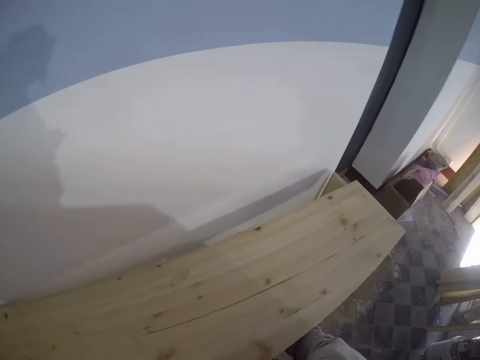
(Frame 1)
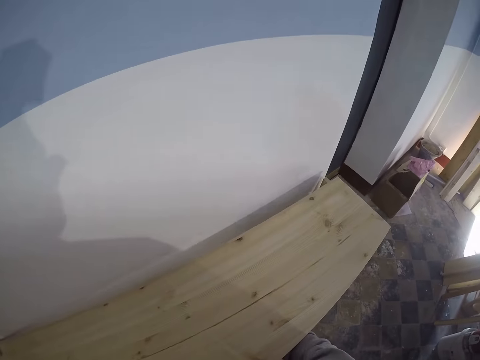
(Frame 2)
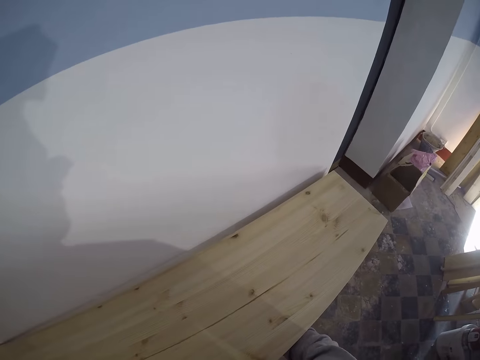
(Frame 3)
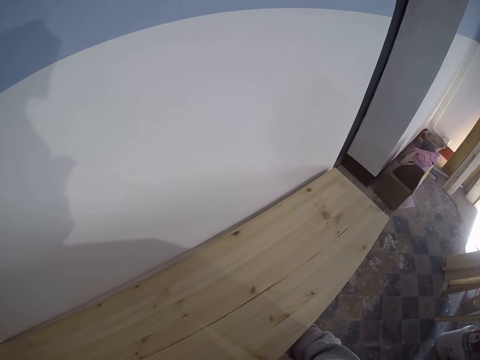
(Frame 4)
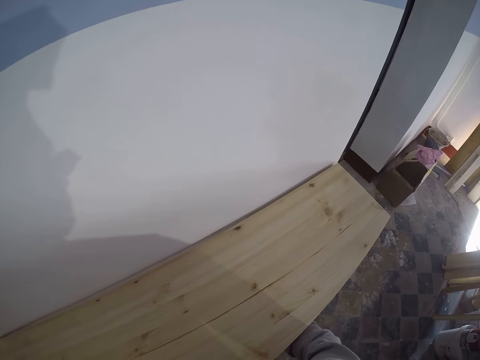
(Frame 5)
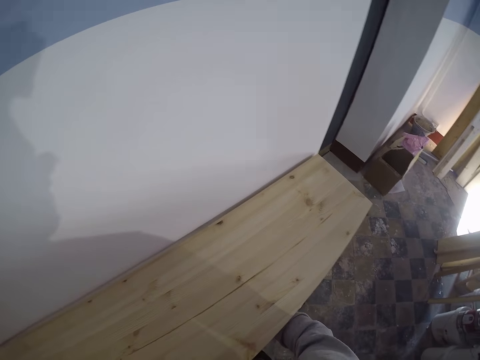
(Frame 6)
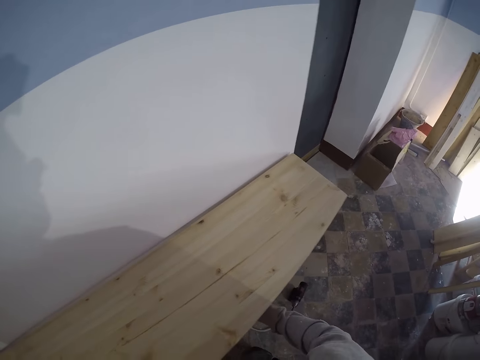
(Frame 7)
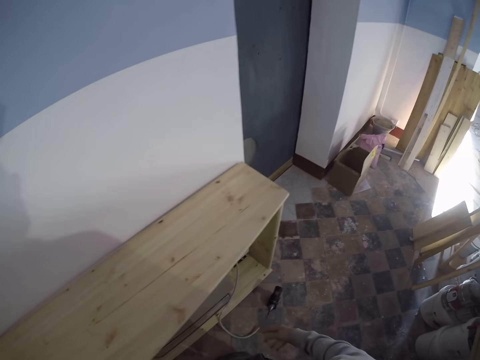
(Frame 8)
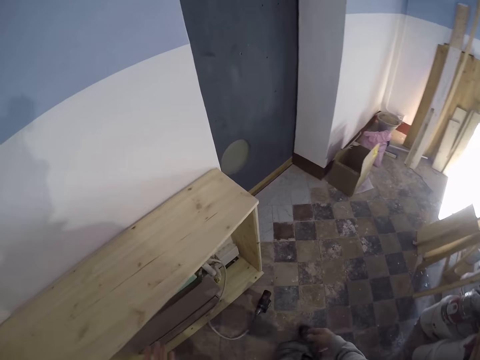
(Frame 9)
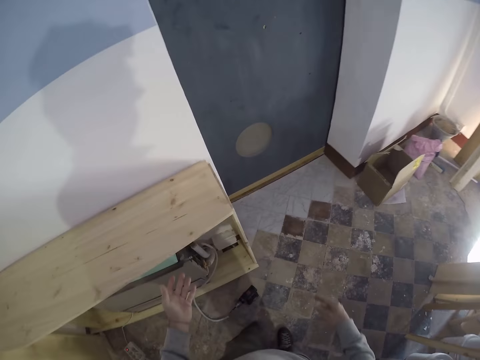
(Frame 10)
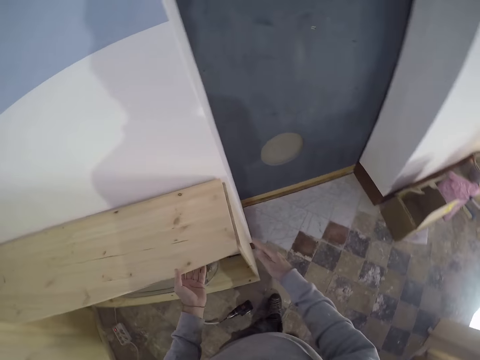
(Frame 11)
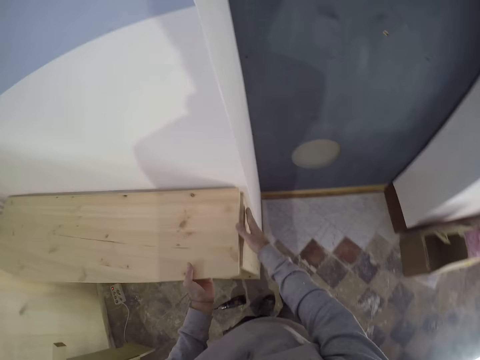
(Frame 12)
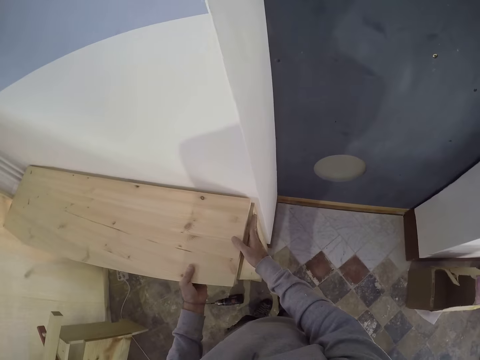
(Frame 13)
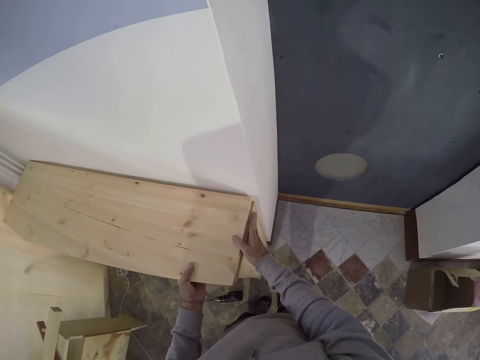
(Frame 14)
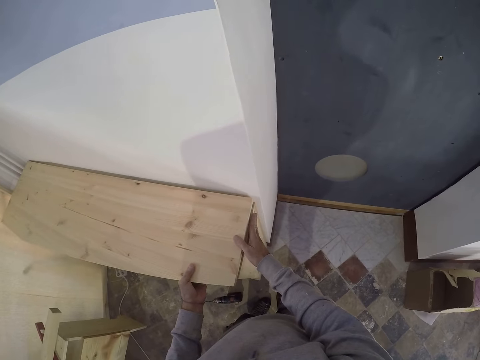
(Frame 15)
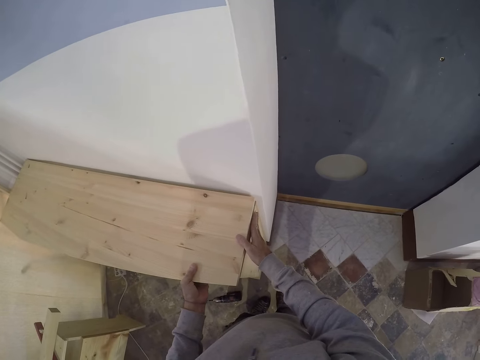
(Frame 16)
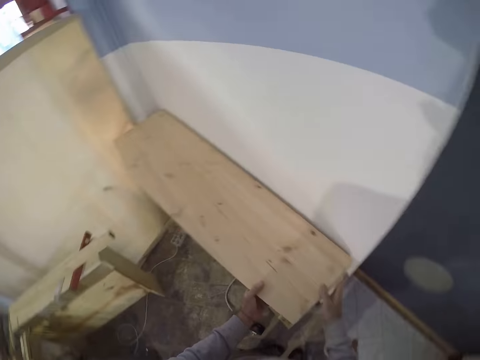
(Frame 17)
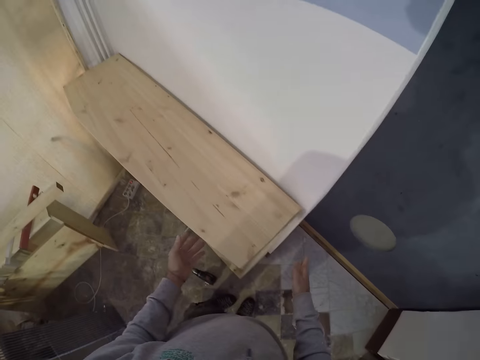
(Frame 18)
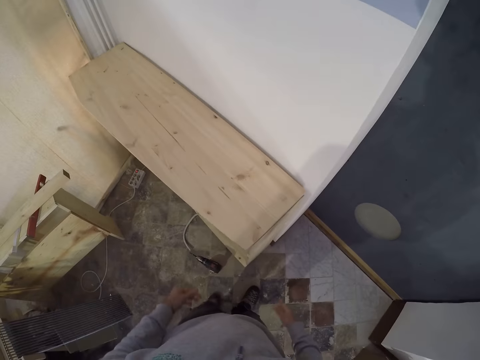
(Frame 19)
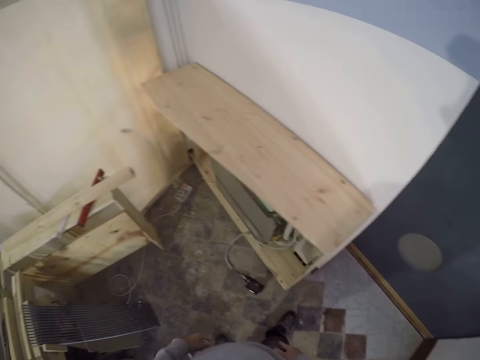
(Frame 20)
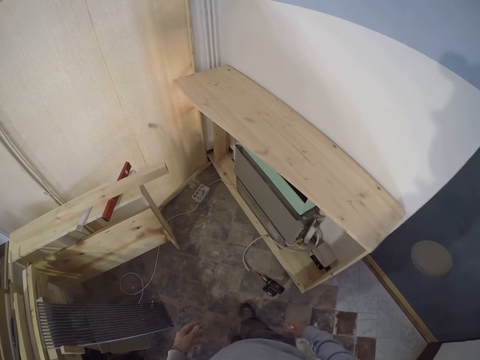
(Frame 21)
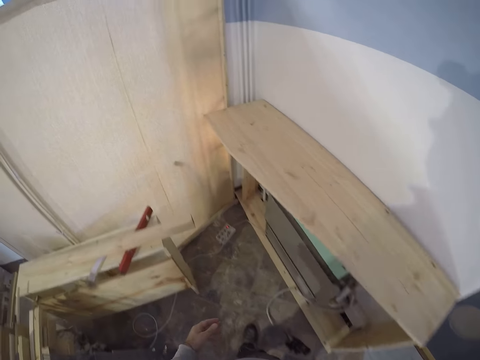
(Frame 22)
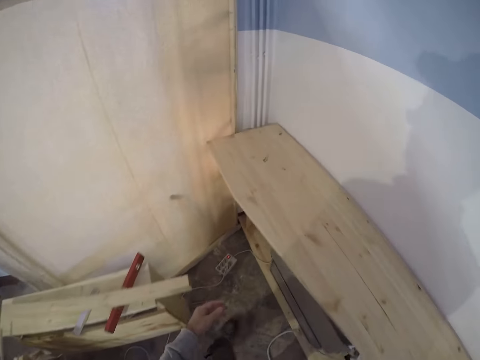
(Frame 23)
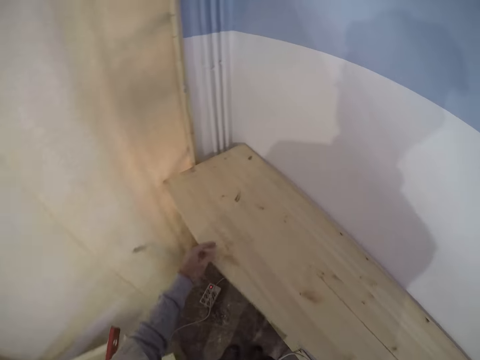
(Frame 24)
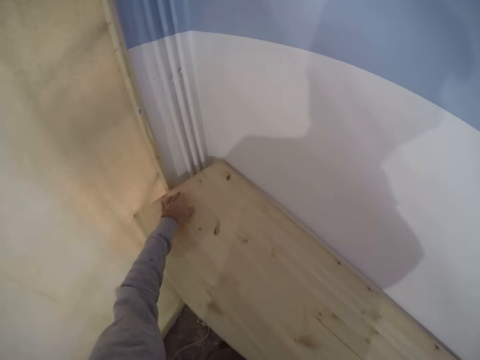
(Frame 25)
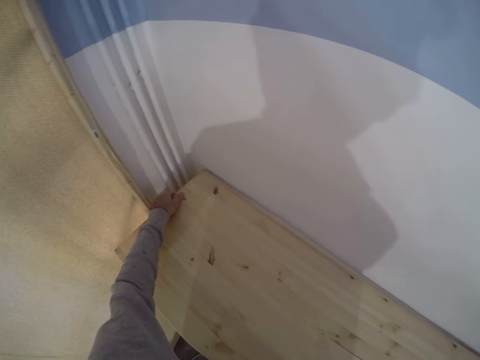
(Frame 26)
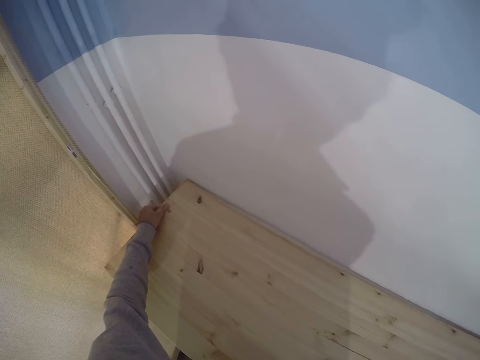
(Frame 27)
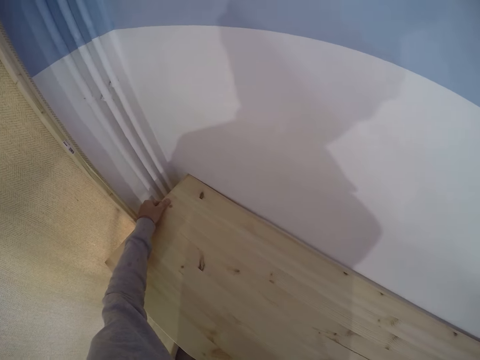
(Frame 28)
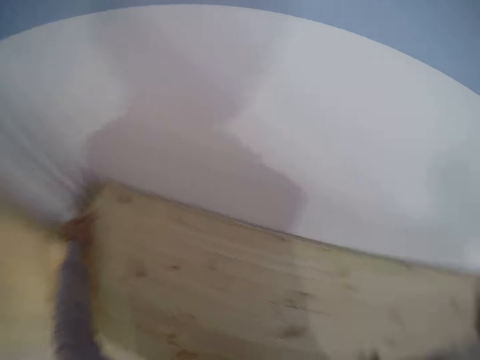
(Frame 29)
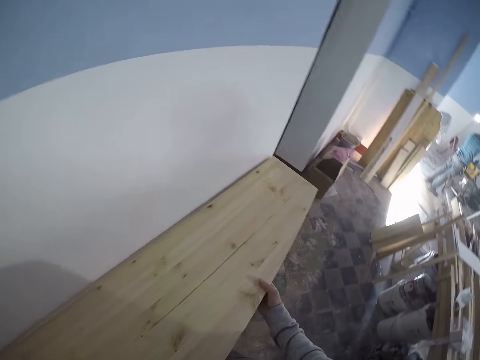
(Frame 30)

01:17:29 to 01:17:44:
The camera wearer aligns the board near a wall. They adjust the wood on the shelf stand with both hands. They remove a hand from the board. They walk around. They adjust the wood on the shelf stand with both hands again.

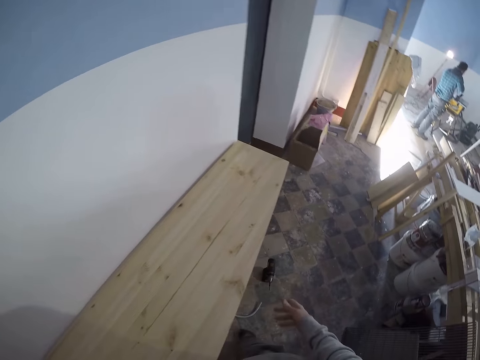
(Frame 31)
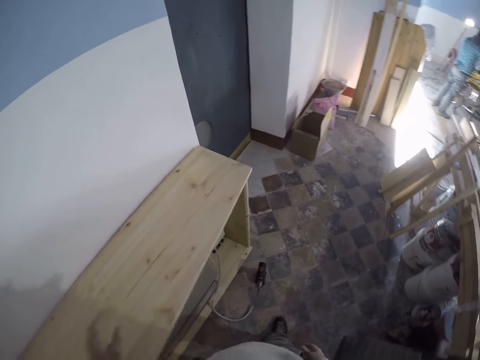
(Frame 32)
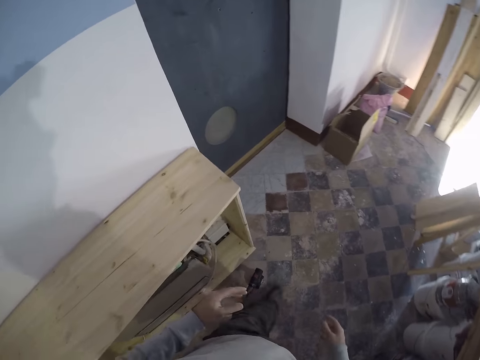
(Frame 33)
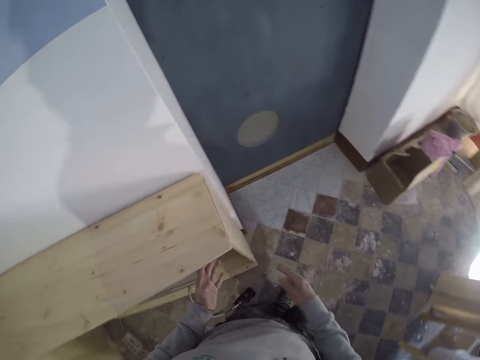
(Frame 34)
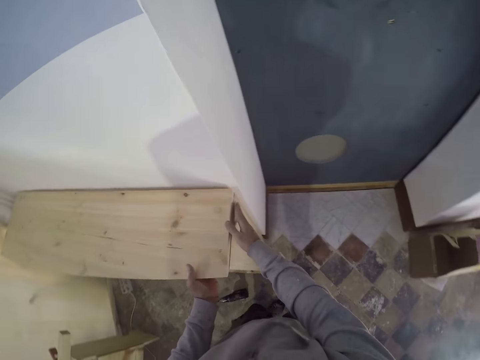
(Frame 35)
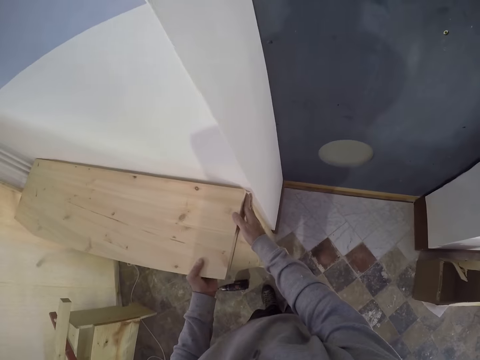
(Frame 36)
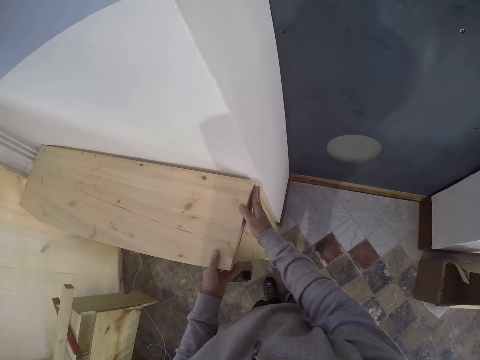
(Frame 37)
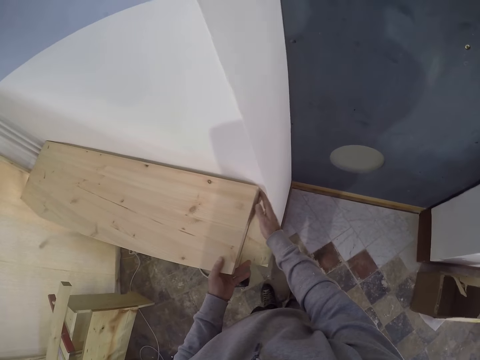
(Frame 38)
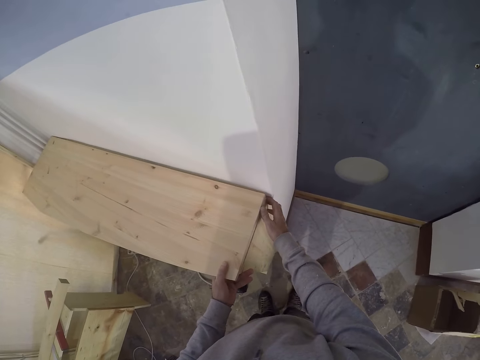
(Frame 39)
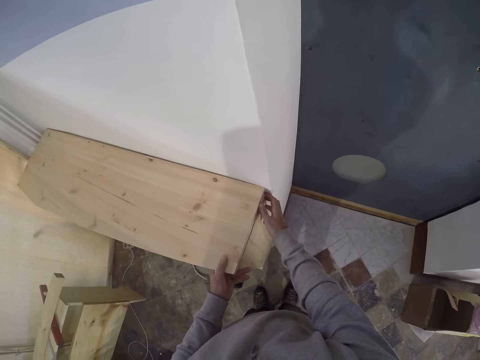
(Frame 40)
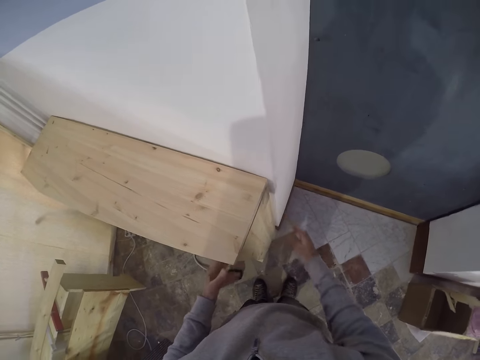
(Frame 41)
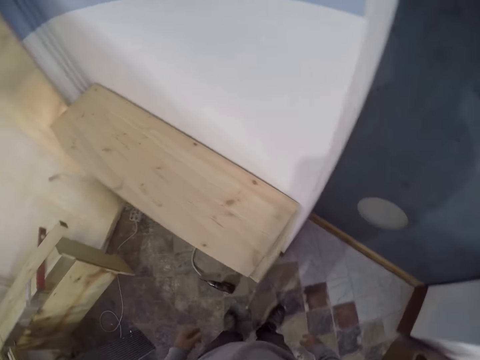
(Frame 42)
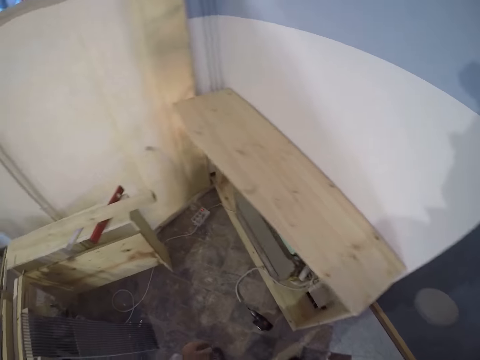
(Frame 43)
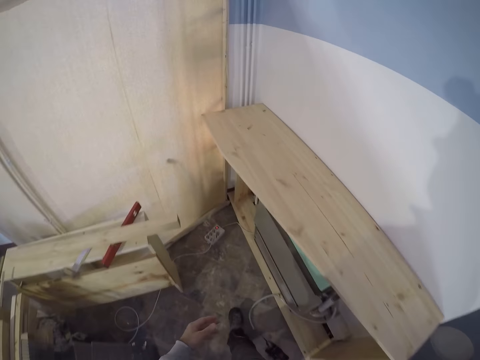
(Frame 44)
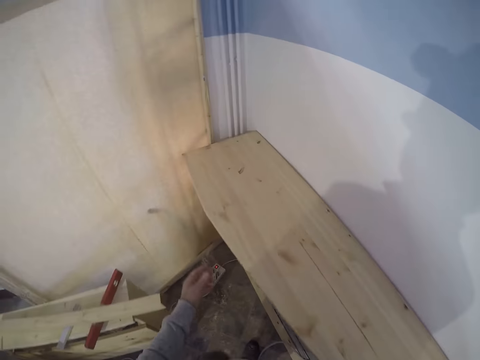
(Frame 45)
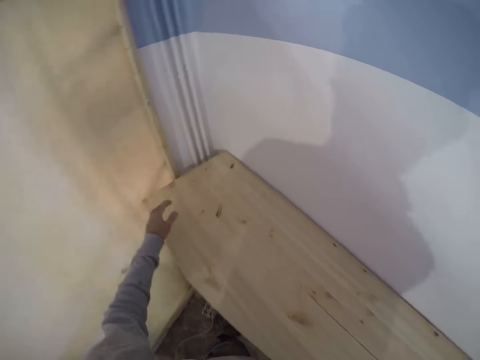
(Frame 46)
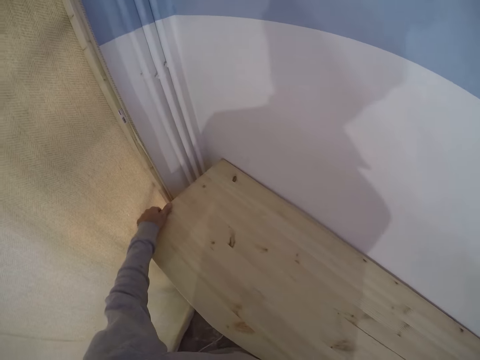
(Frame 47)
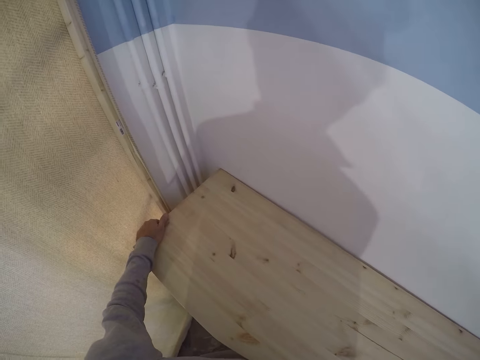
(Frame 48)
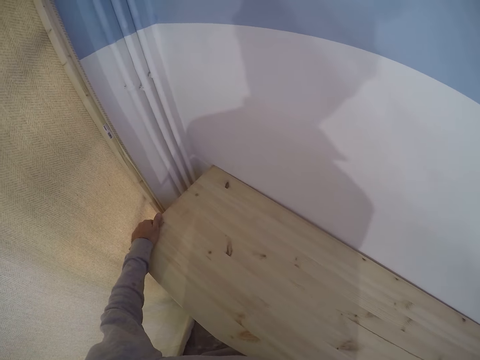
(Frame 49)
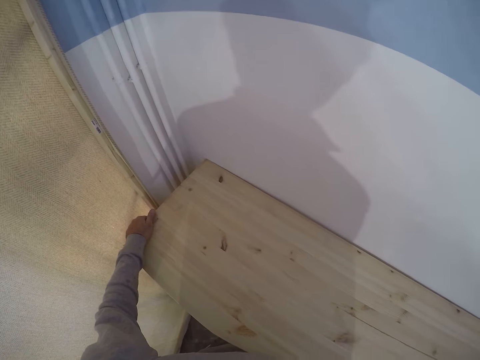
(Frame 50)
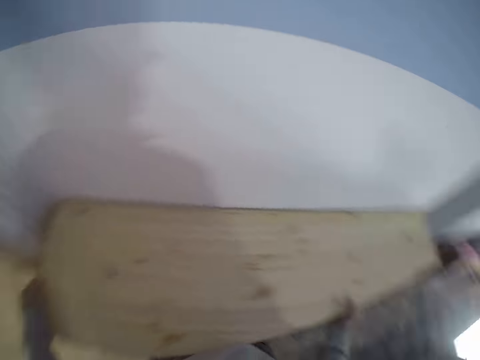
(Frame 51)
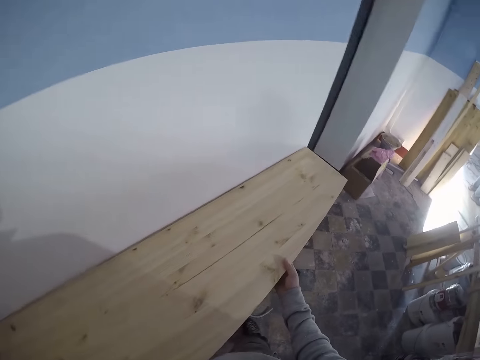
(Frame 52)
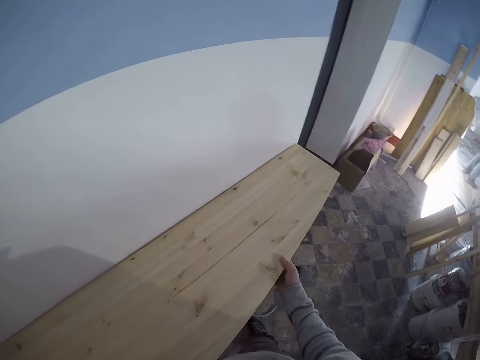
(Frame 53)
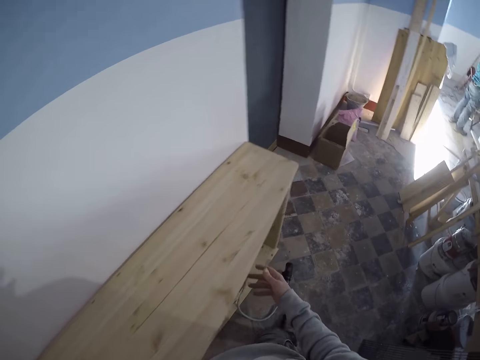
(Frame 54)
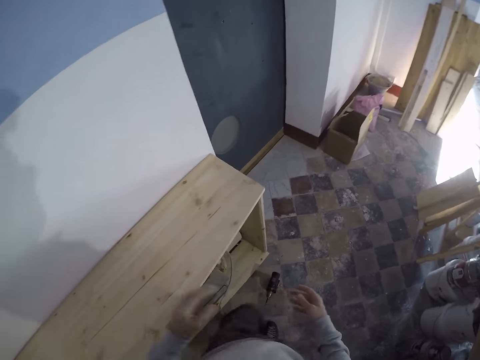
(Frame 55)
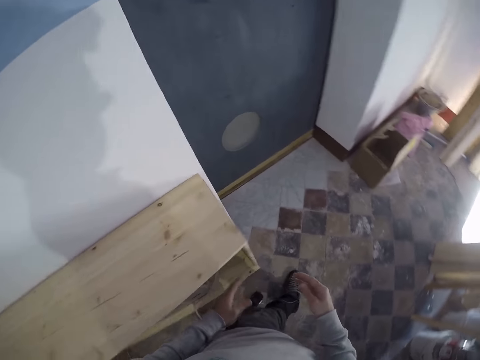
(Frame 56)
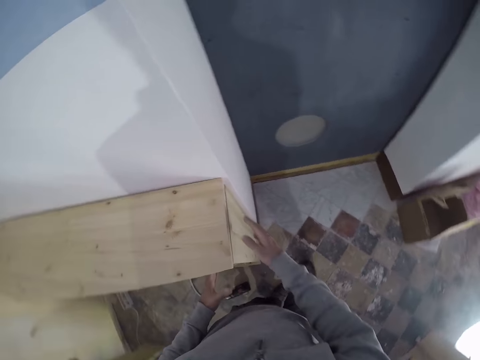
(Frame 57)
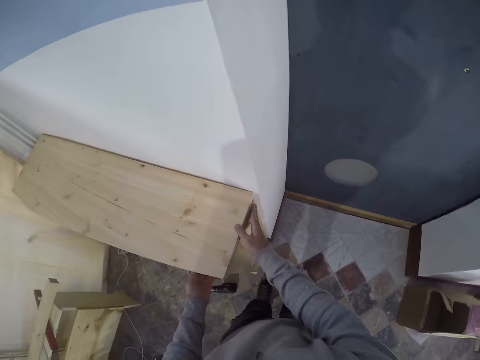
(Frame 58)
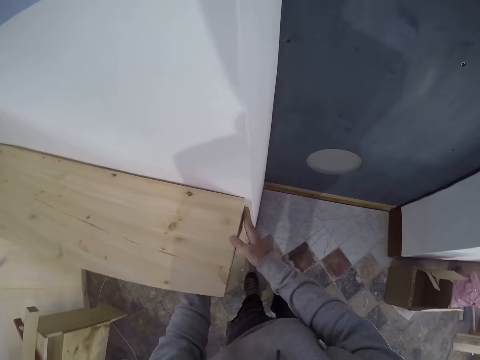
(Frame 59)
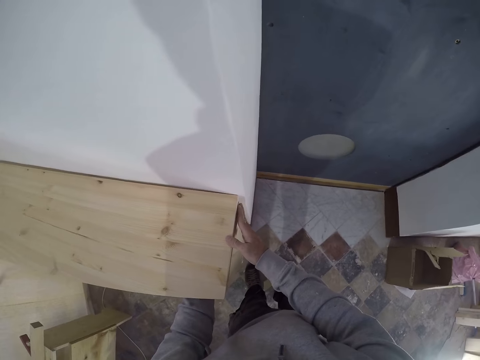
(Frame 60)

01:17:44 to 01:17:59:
The camera wearer removes their hands from the board. They adjust the wood on the shelf stand with both hands. They remove their hands from the board. They walk around. They adjust the wood on the shelf stand with both hands again. They remove their hands from the board. They adjust the wood on the shelf stand with both hands again.
